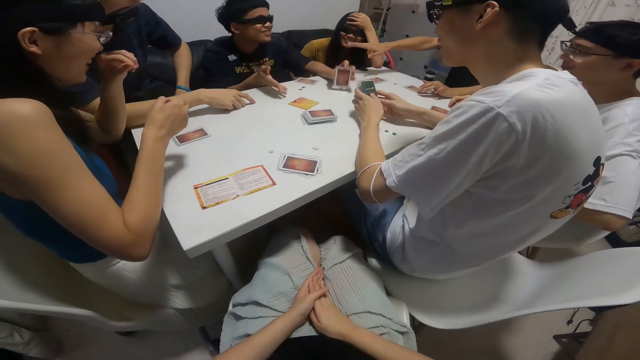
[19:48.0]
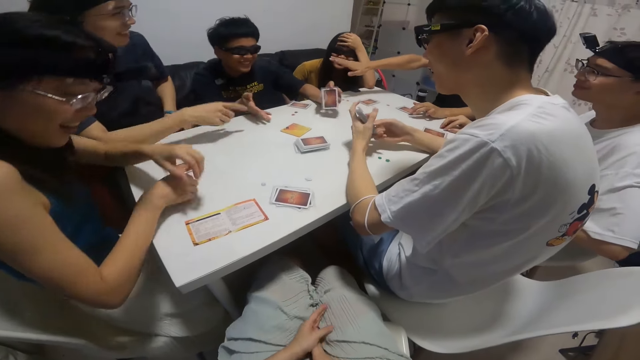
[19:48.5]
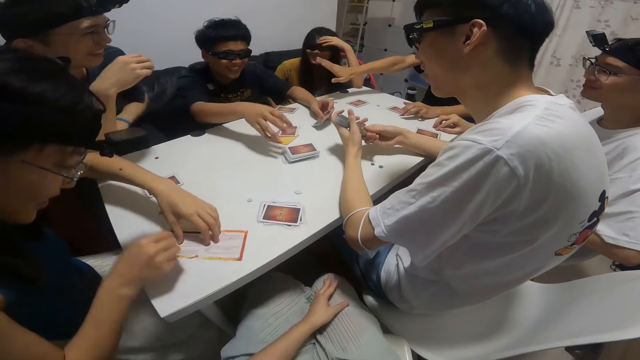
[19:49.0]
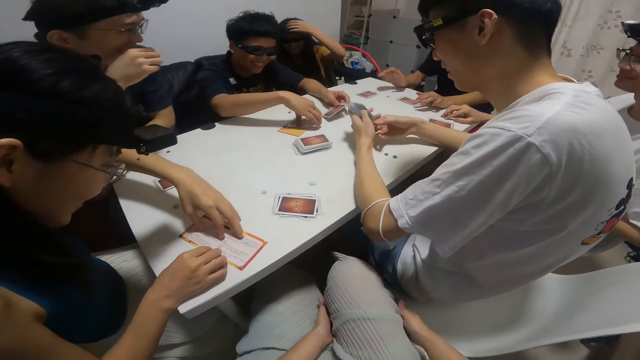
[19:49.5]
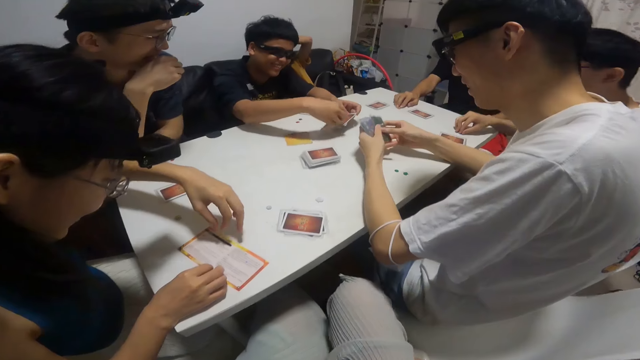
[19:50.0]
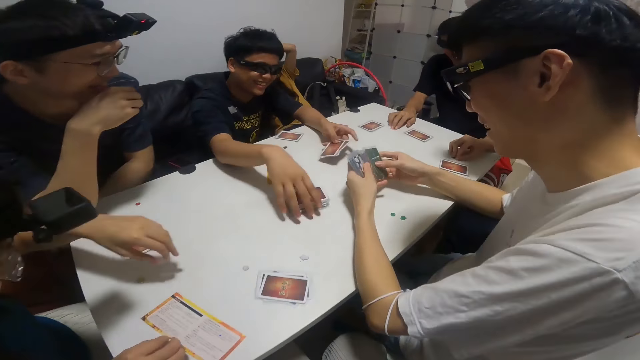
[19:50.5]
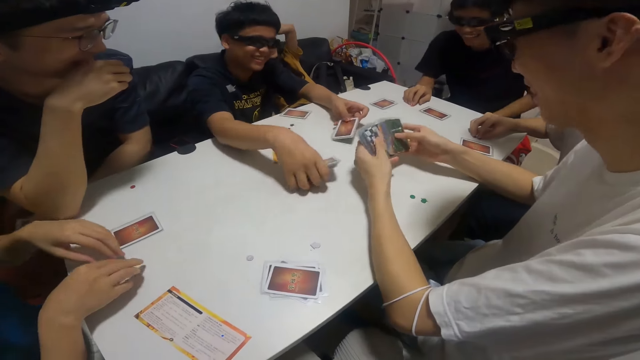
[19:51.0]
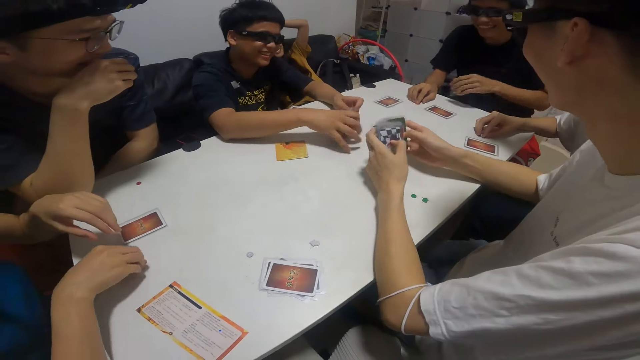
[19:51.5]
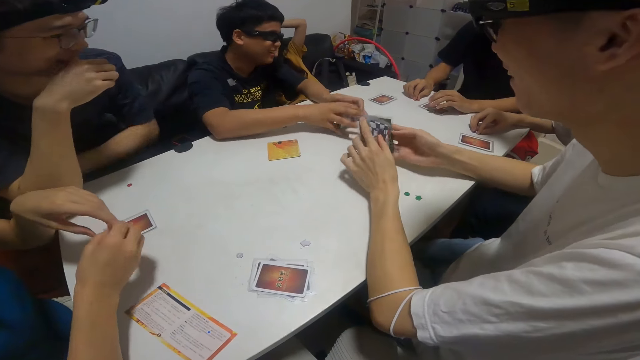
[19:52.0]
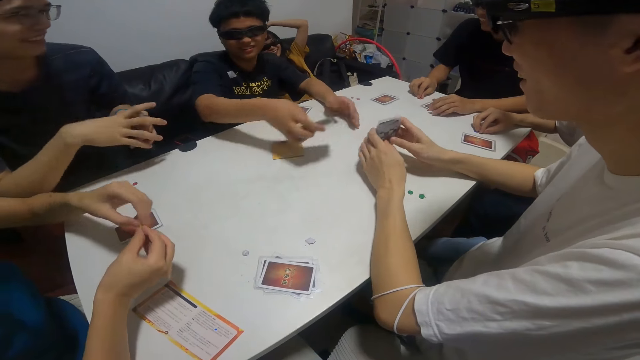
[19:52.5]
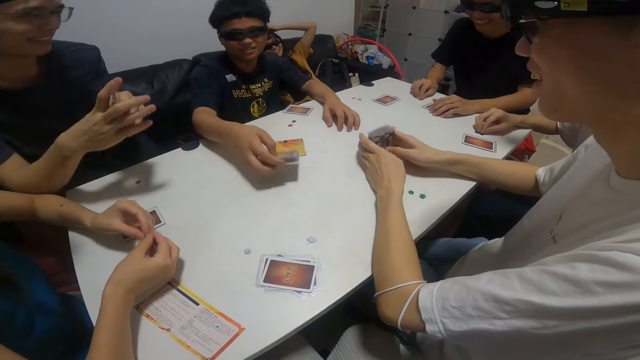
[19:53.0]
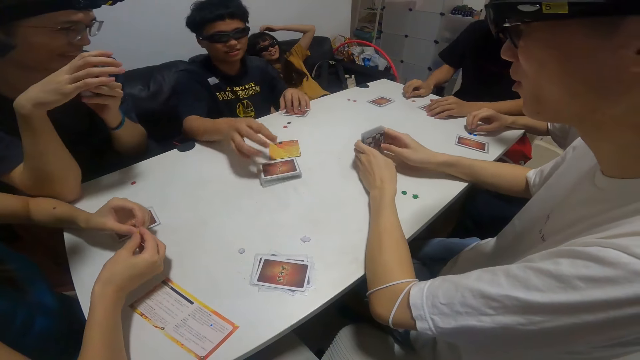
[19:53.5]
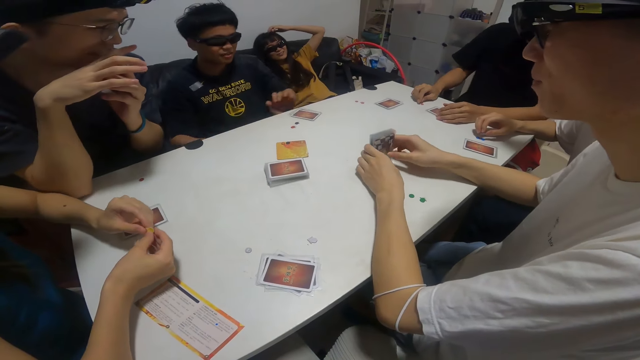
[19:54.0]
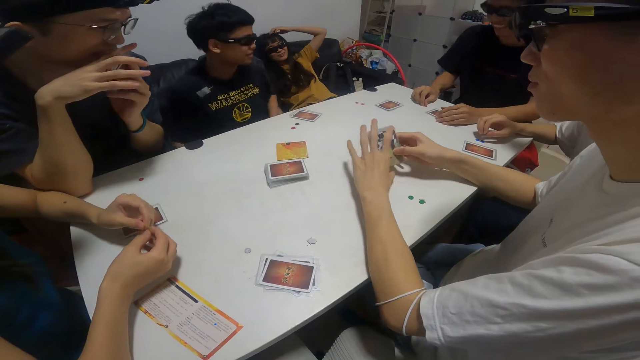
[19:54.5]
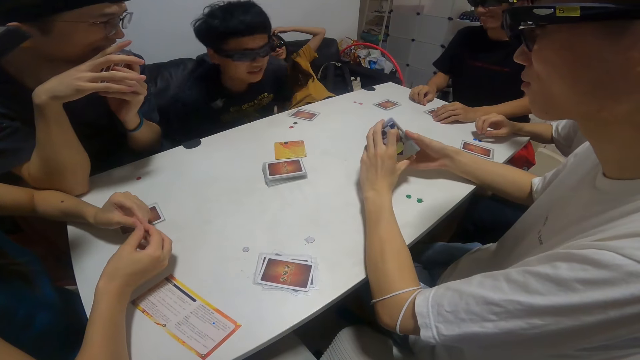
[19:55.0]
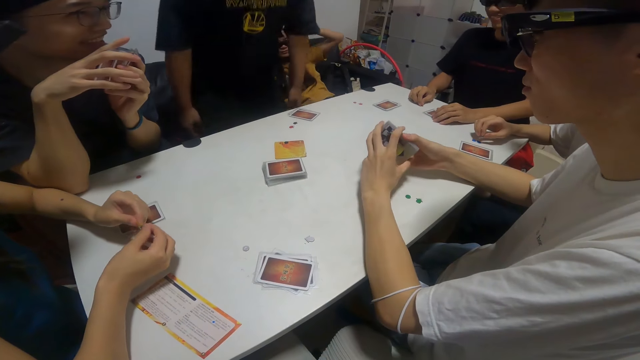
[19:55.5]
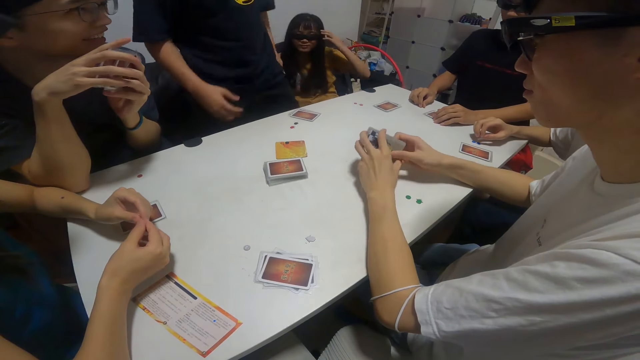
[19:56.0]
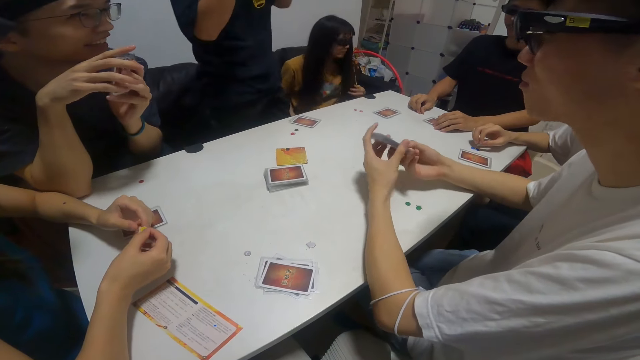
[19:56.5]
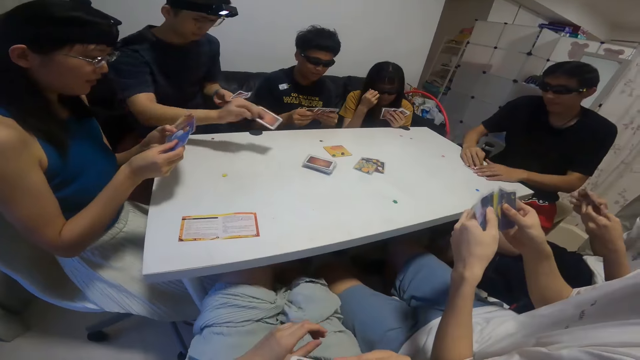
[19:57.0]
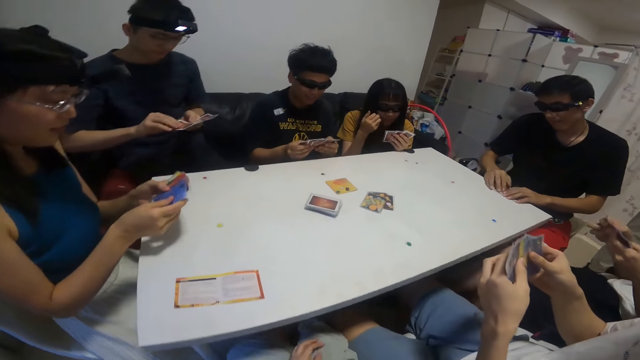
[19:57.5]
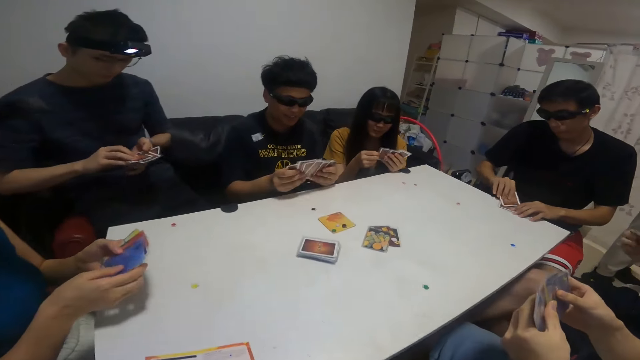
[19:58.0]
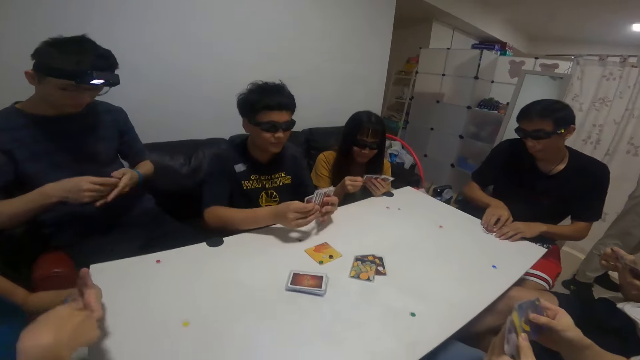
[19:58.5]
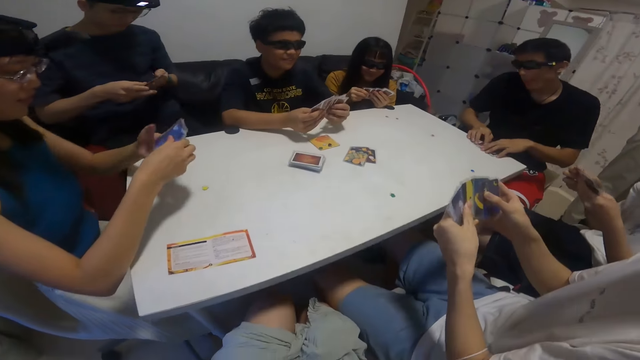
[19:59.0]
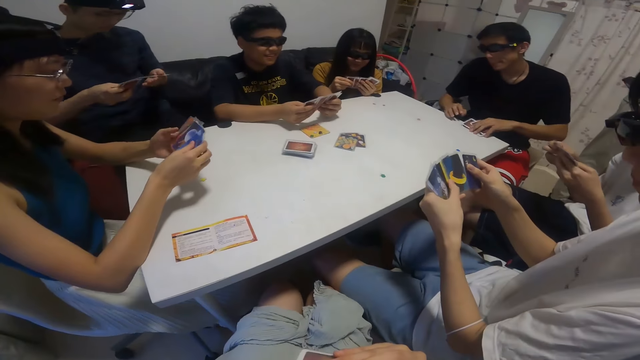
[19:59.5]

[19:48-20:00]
A lady adjusts a paper on the table with both hands. A boy picks up some cards from the table with his right hand, drops some cards on the table with his right hand, and takes both hands off the table. The boy stands up. A man picks up another card from the table with his right hand. The lady shuffles cards with both hands. Another man shuffles cards with both hands. The boy shuffles cards with both hands. Another man touches the cards.

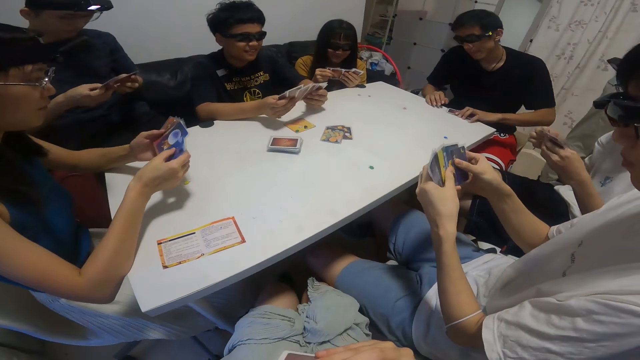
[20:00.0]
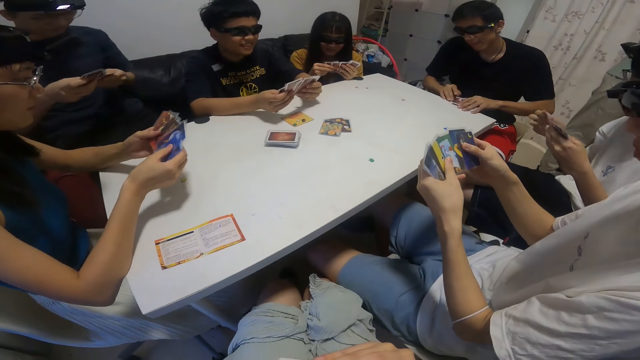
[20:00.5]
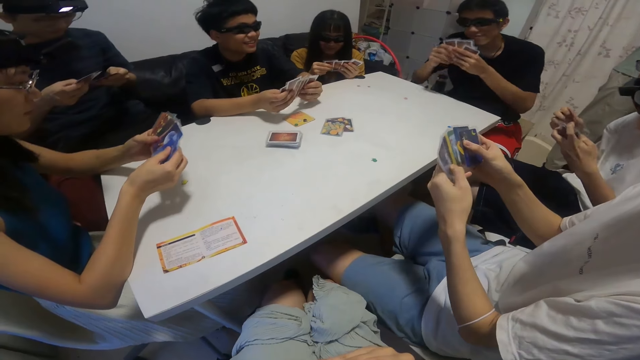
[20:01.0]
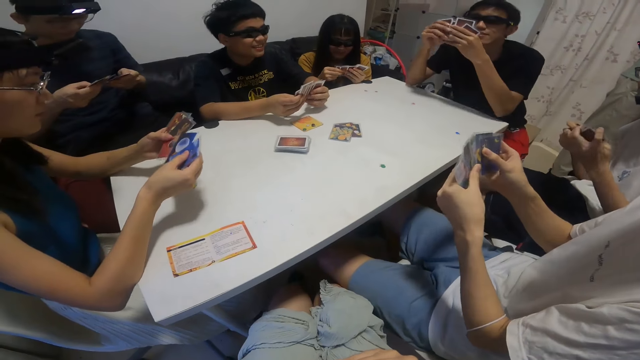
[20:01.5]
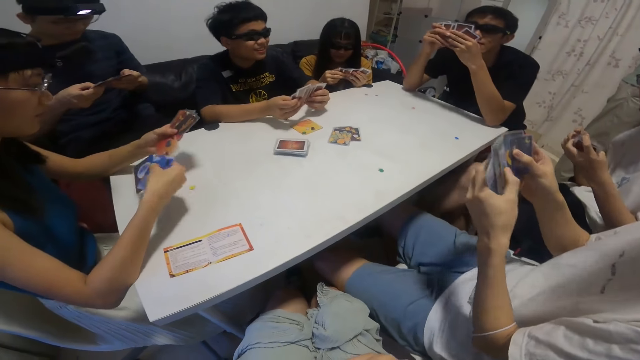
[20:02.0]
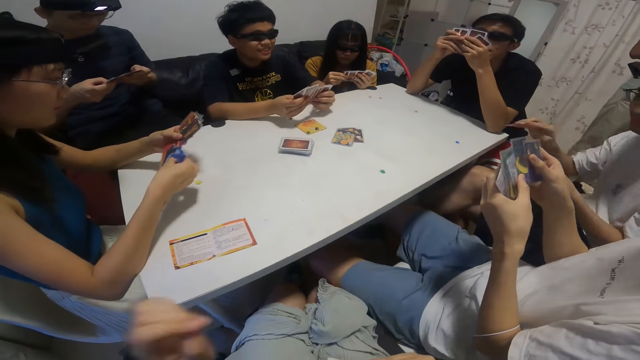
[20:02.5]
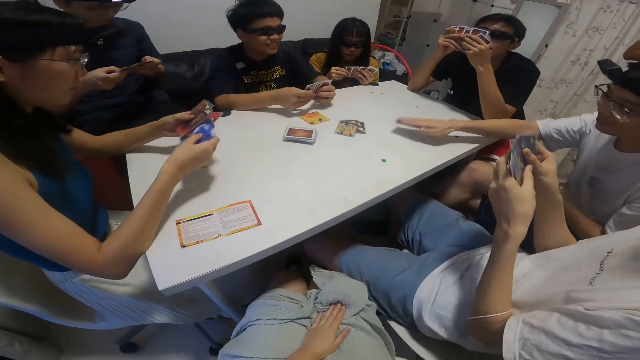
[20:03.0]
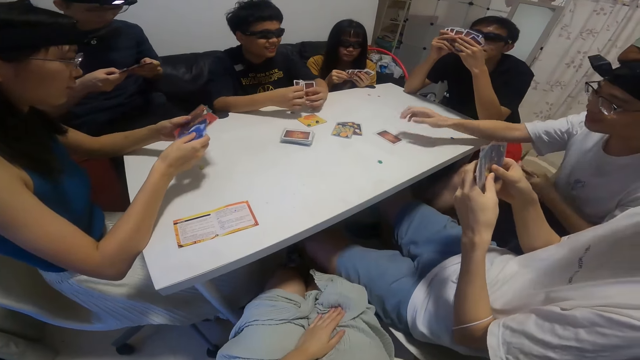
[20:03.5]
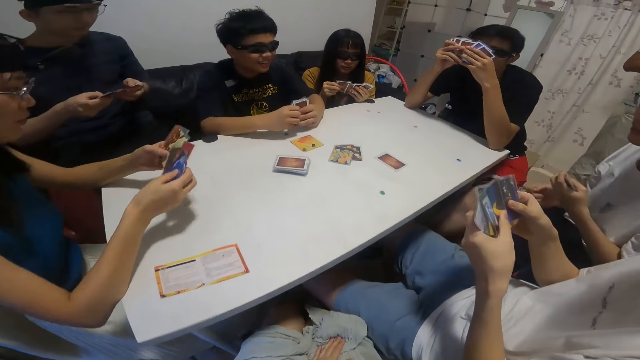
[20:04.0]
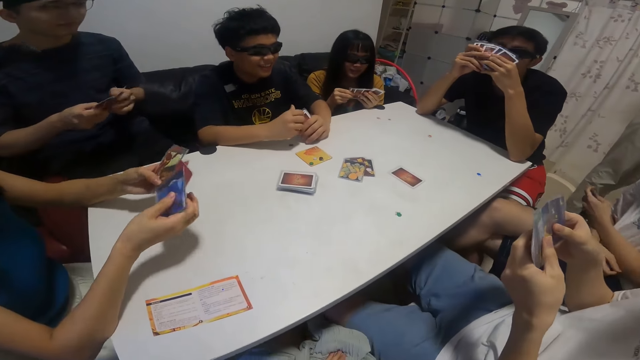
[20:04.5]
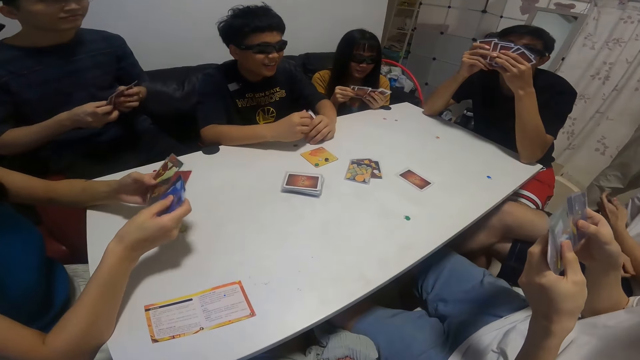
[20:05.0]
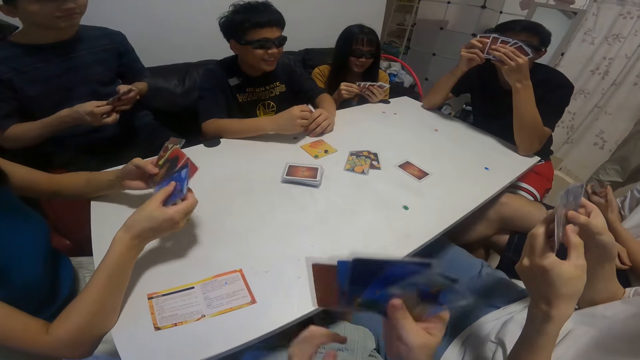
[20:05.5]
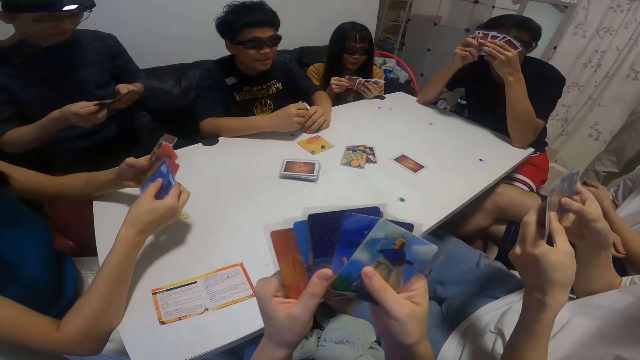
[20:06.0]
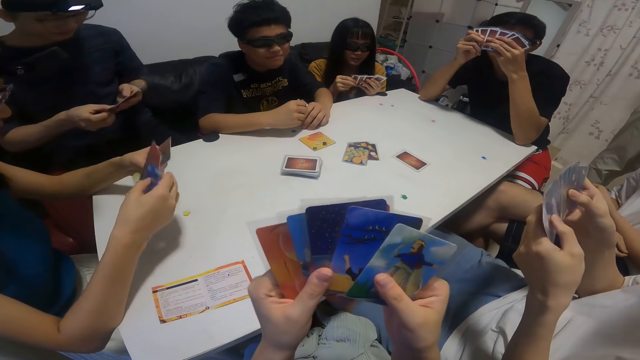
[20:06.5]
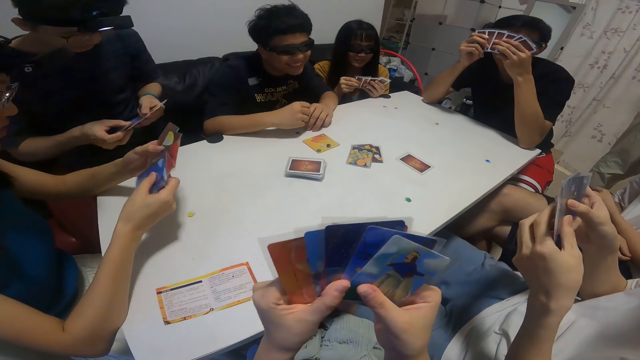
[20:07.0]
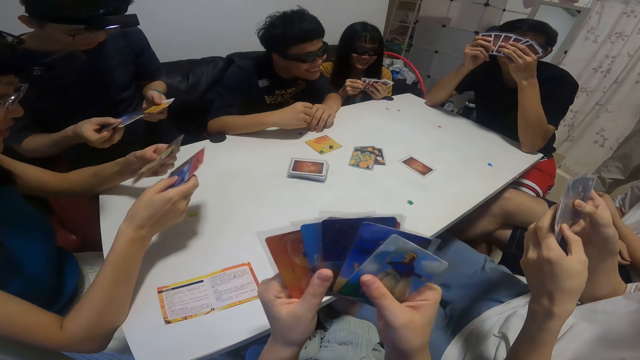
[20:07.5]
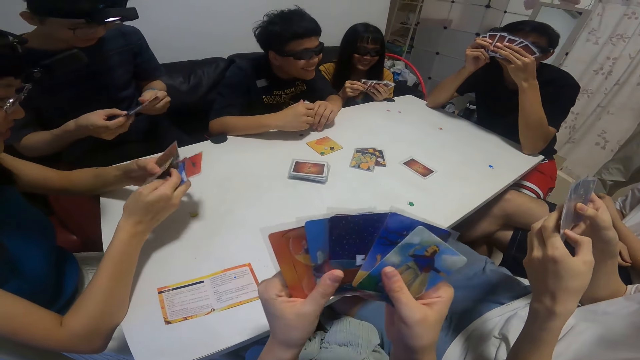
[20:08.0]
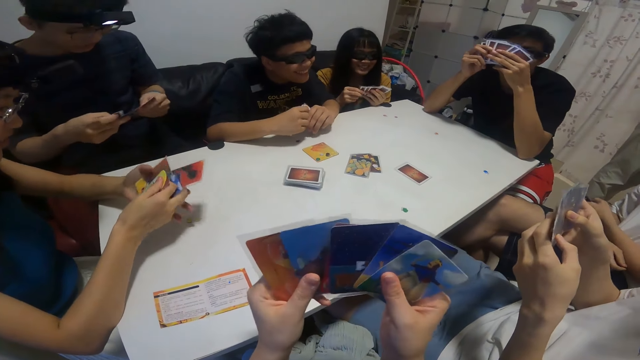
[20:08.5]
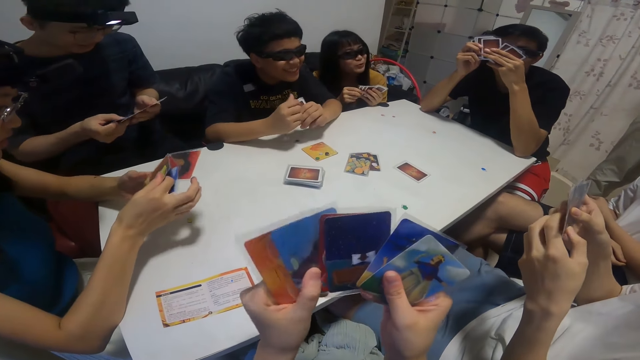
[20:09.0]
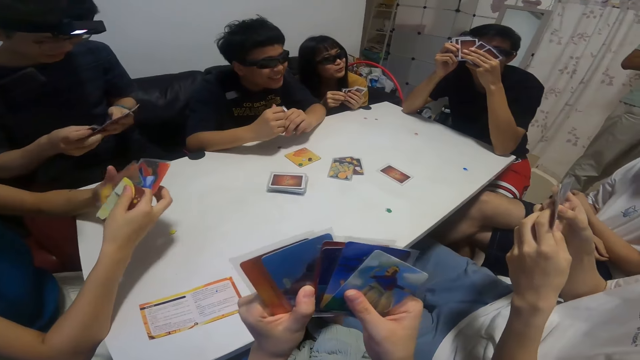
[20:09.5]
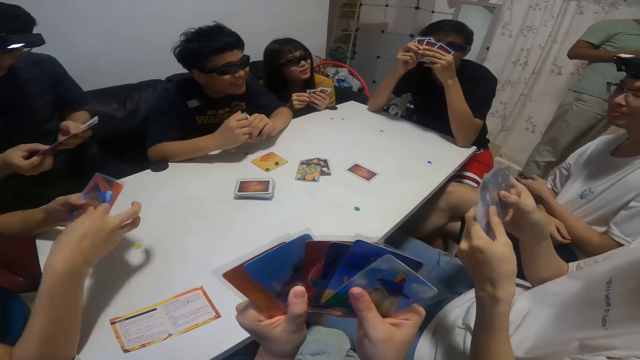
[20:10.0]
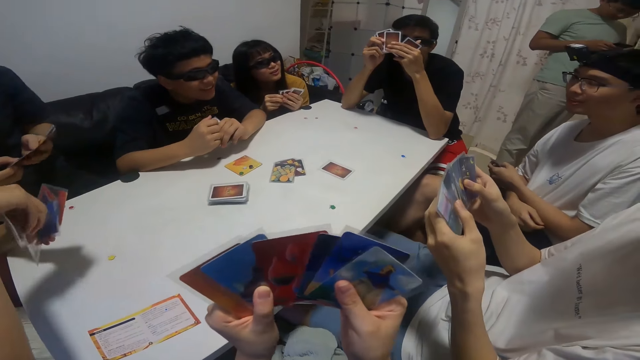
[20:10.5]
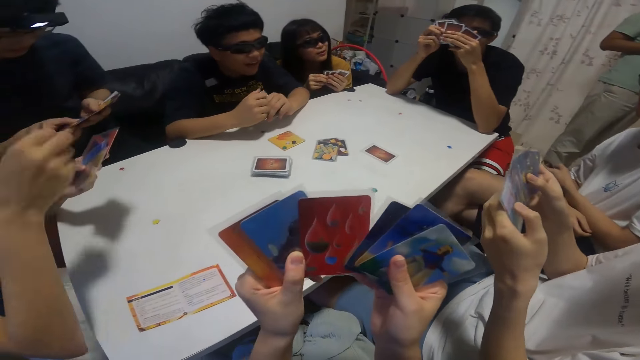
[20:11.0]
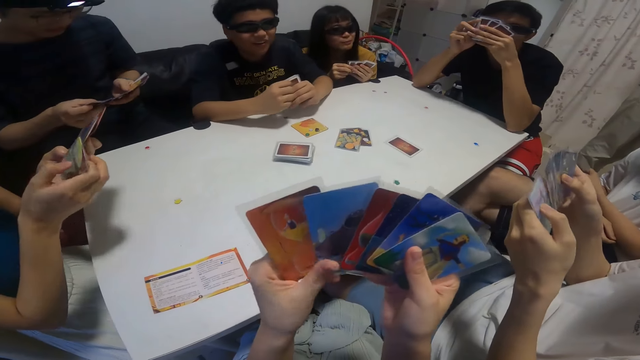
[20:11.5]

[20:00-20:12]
A boy shuffles cards with both hands. A woman touches the cards. A man shuffles cards with both hands. A girl shuffles cards with both hands. Another man shuffles cards with both hands. The boy plays another card on the table with his right hand. Another boy interacts with the first boy. The camera wearer touches the cards. They shuffle cards with both hands. Another woman talks.
